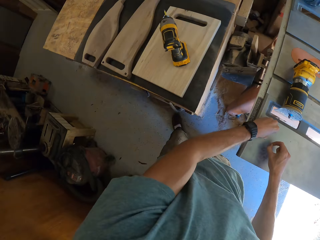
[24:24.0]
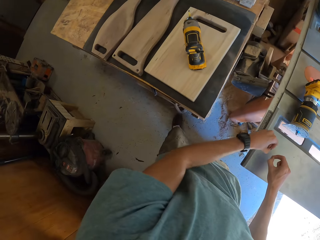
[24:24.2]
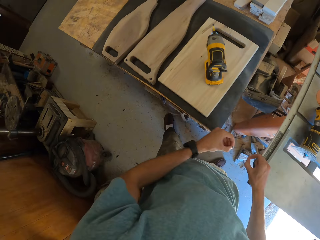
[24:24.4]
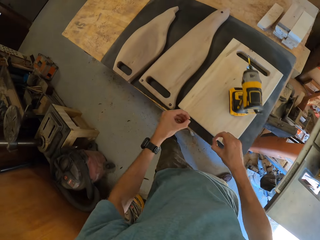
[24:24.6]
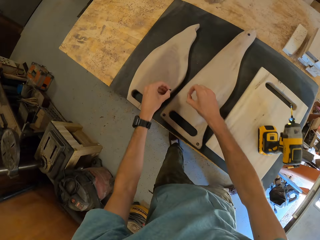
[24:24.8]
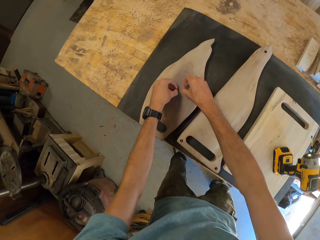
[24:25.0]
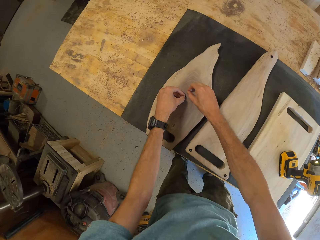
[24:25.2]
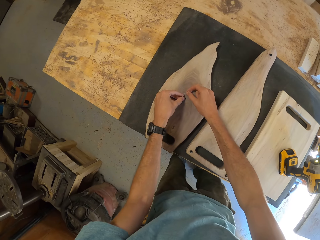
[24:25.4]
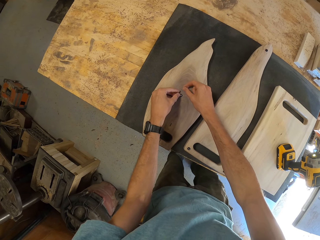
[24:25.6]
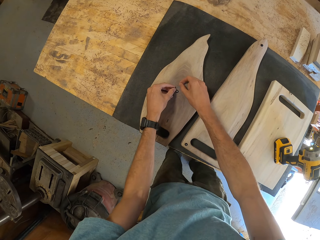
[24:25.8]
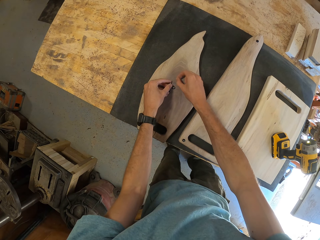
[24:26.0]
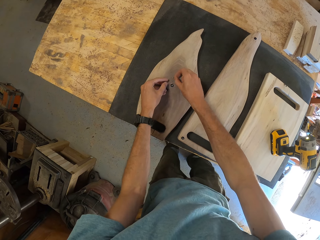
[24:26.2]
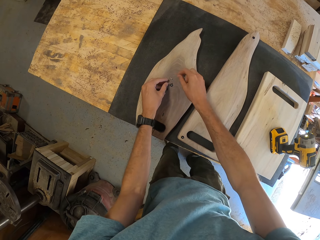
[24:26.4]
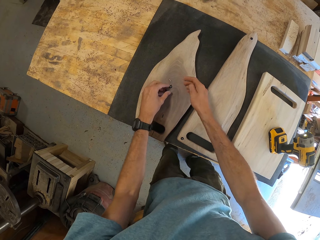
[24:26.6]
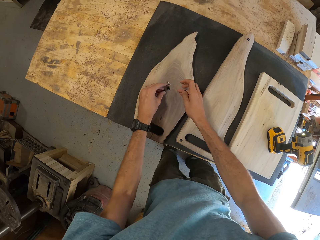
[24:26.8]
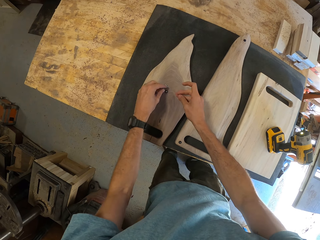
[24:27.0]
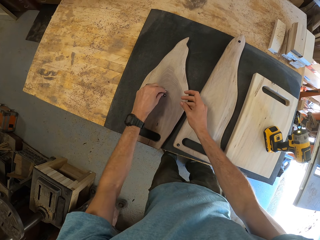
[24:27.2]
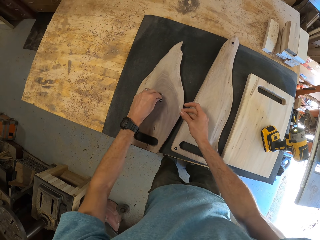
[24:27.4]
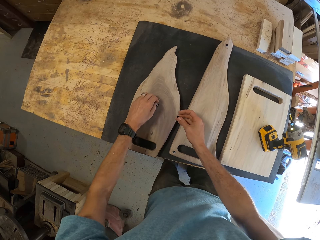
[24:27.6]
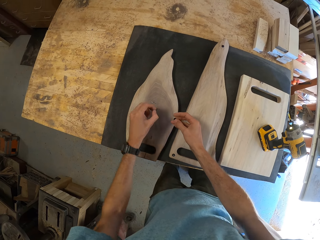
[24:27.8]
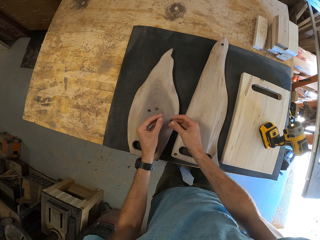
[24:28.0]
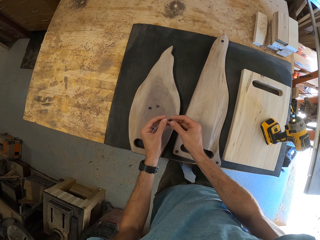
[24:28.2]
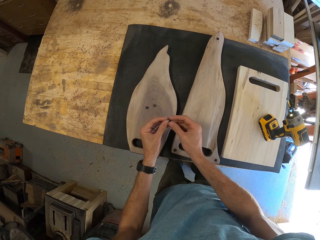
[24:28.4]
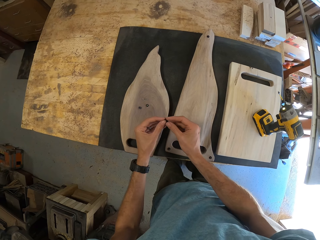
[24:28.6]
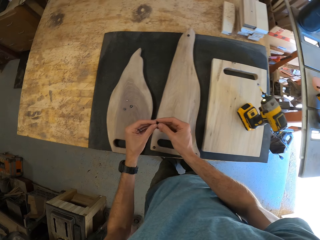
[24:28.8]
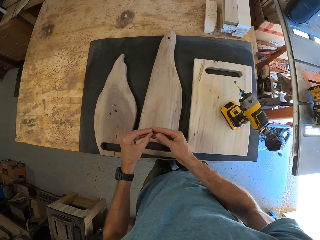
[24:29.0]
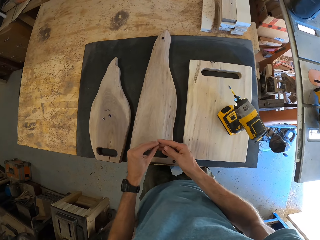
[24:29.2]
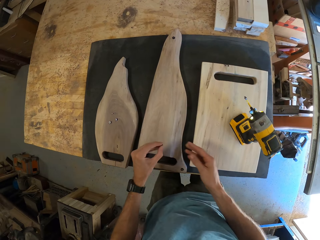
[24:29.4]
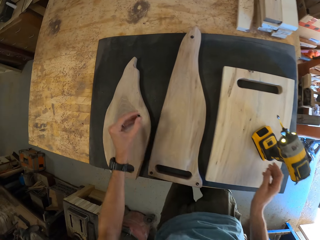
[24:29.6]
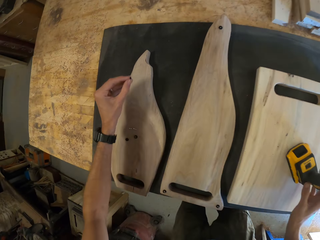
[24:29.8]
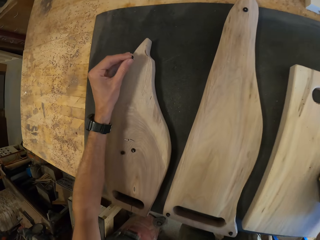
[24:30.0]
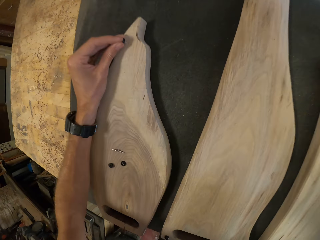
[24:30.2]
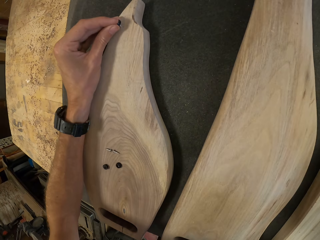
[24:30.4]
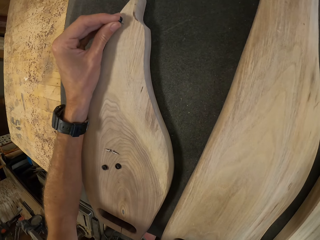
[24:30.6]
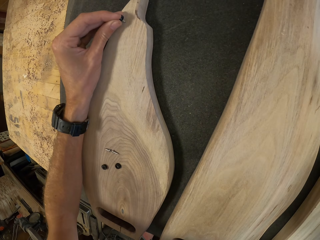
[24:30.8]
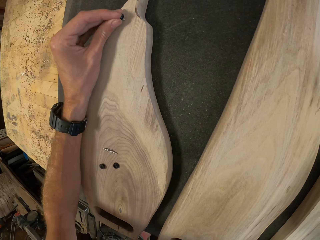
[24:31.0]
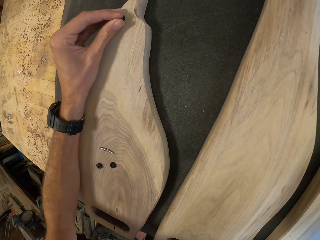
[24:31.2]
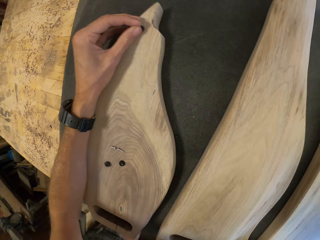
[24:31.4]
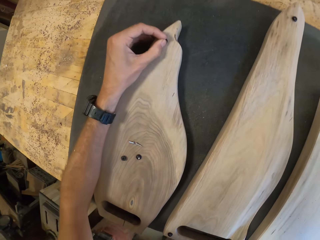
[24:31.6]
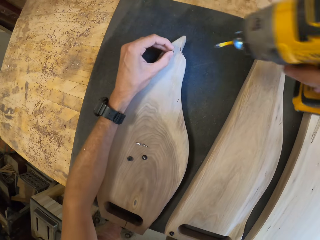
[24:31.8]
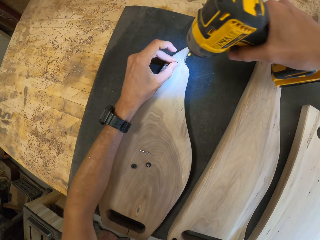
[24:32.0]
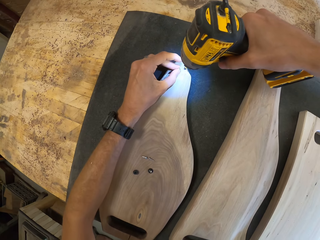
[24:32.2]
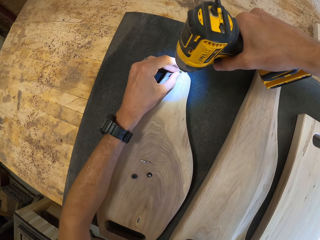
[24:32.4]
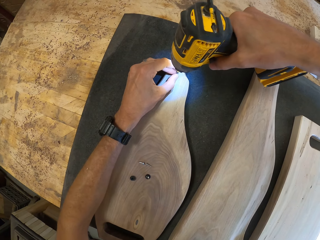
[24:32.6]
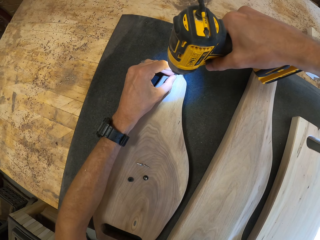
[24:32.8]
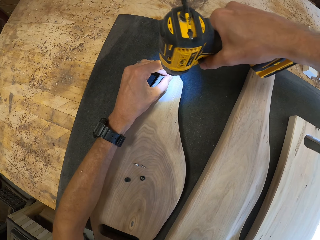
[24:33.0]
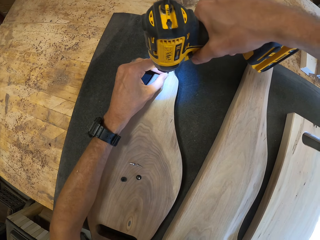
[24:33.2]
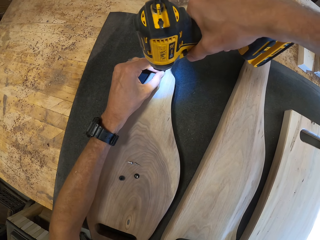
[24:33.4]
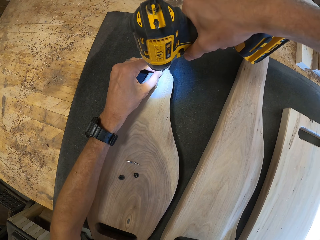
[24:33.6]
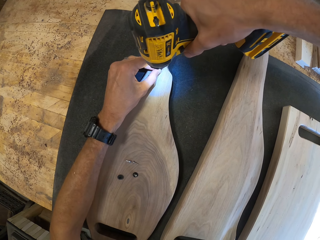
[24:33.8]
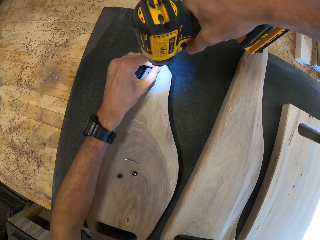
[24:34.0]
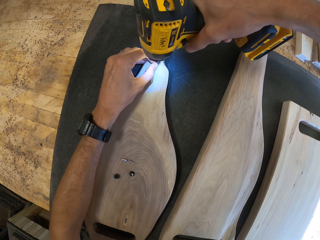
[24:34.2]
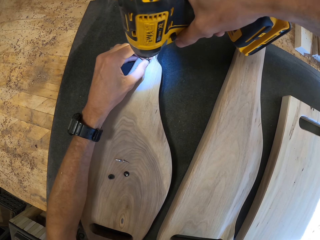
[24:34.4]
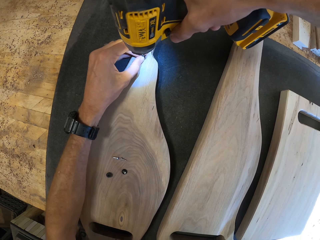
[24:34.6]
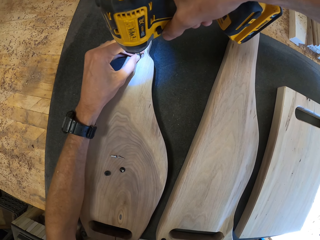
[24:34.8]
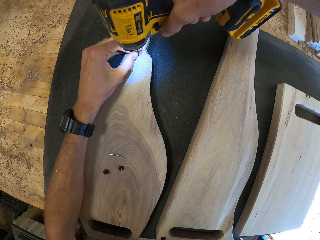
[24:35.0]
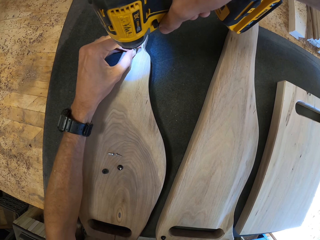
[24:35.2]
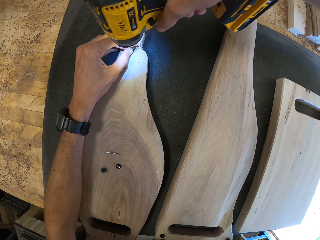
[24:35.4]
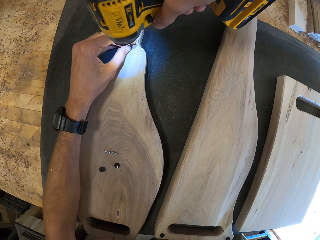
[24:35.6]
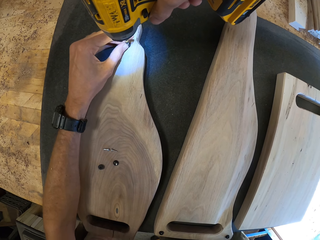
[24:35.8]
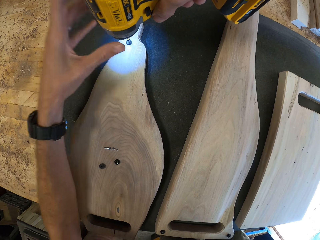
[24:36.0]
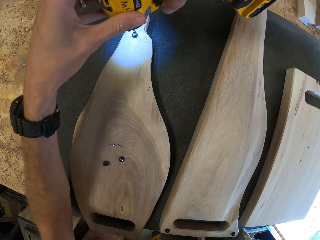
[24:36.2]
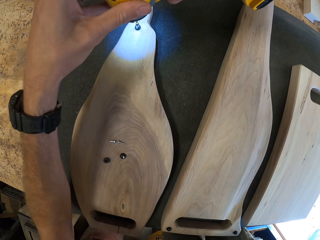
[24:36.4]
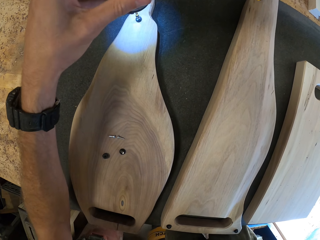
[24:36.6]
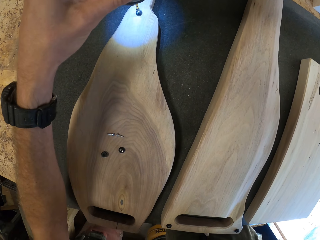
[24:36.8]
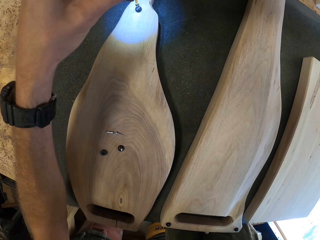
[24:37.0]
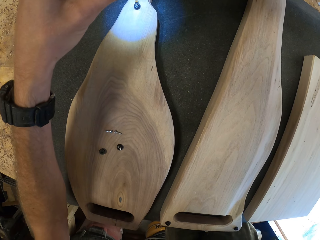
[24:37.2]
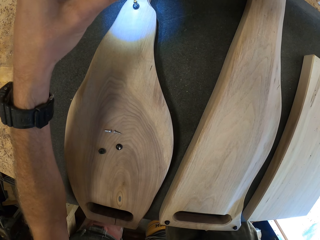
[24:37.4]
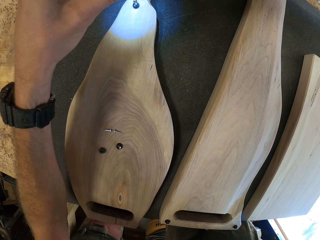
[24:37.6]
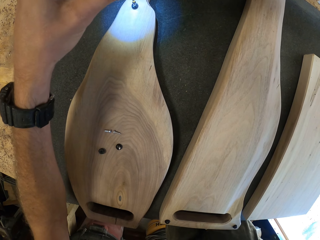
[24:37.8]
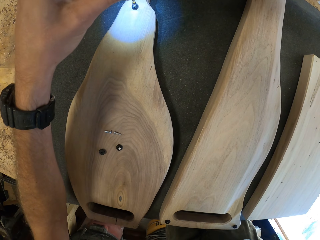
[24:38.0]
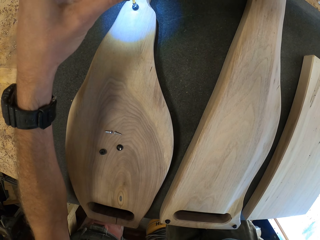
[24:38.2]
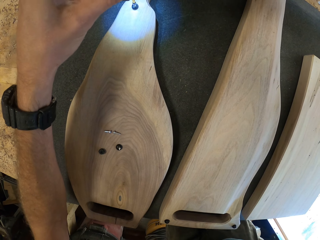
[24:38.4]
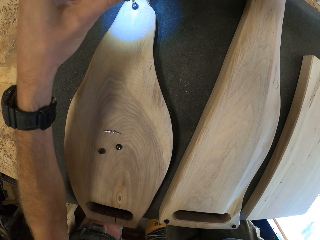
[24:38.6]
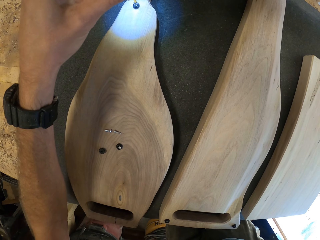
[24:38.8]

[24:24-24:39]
The camera wearer drops the screws and washers on the third piece of wood with both hands. He picks up a screw from the third piece of wood with his right hand. He picks up a washer from the third piece of wood with his left hand. He transfers the screw in his right hand to his left hand. He places the screw and washer in his left hand on the third piece of wood. He fastens the screw and washer into the third piece of wood with the hand drill in his right hand.

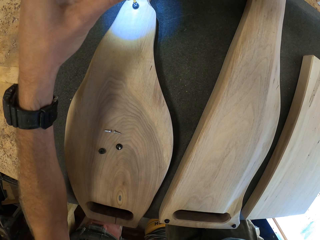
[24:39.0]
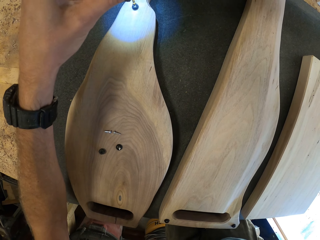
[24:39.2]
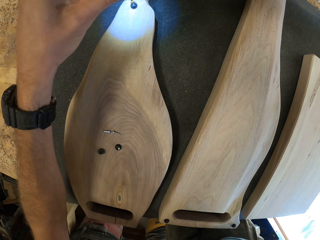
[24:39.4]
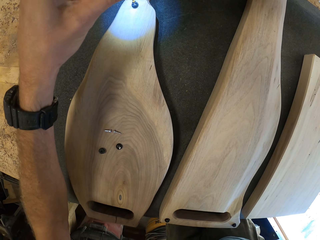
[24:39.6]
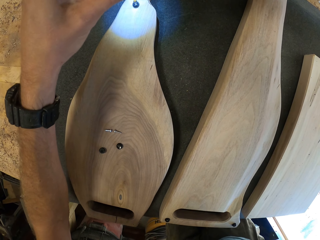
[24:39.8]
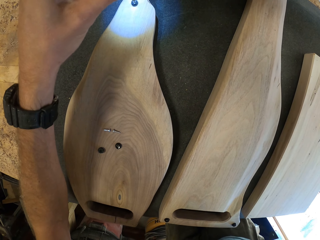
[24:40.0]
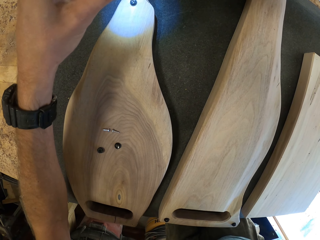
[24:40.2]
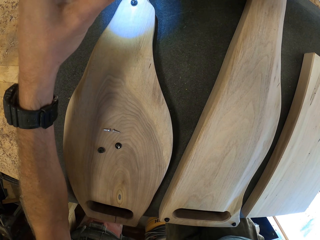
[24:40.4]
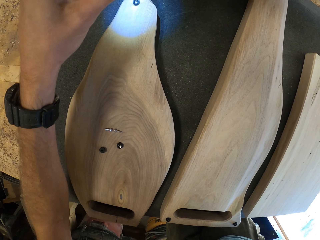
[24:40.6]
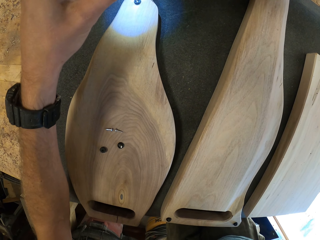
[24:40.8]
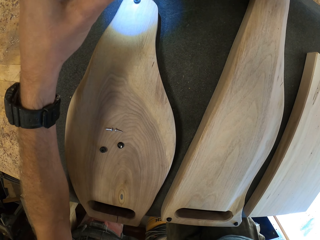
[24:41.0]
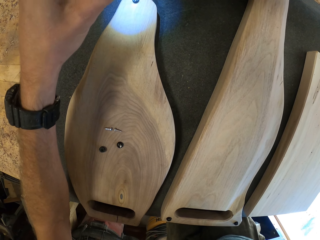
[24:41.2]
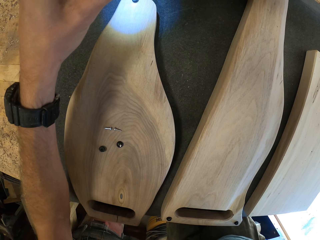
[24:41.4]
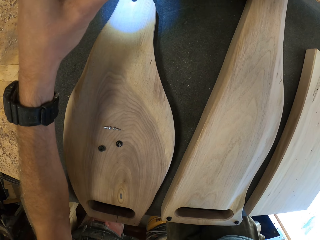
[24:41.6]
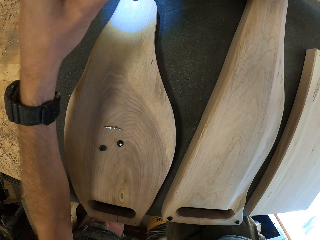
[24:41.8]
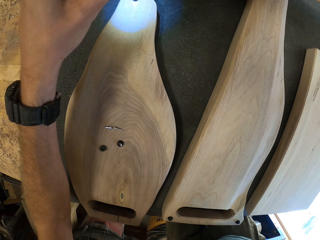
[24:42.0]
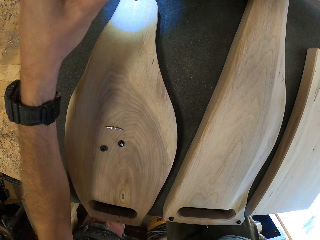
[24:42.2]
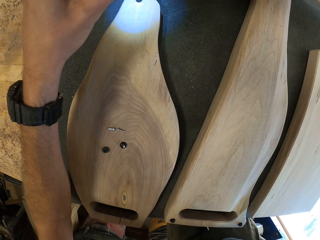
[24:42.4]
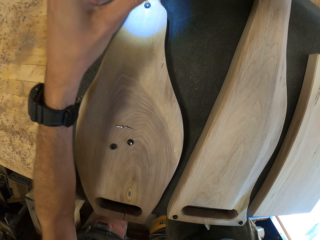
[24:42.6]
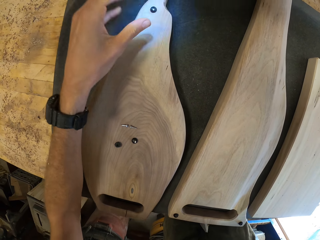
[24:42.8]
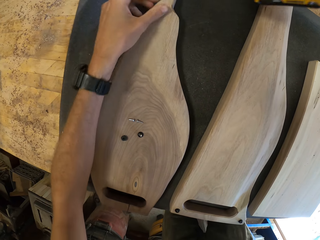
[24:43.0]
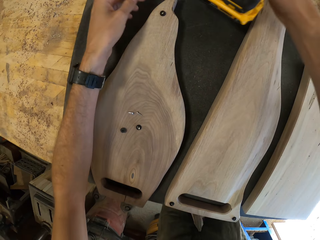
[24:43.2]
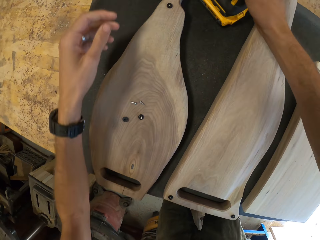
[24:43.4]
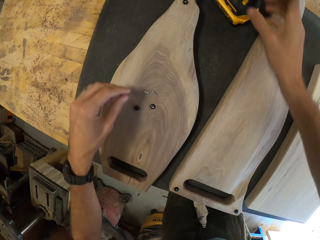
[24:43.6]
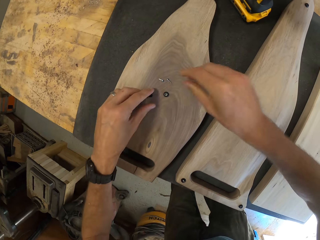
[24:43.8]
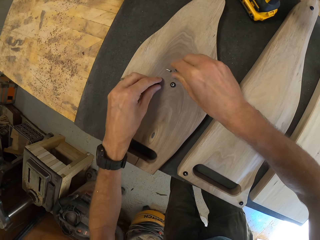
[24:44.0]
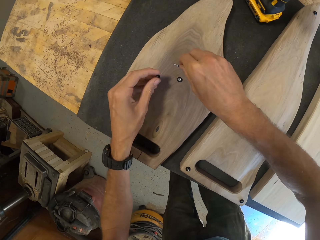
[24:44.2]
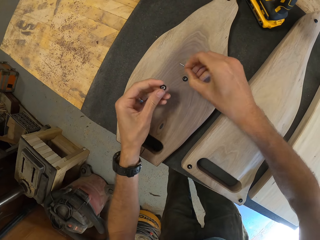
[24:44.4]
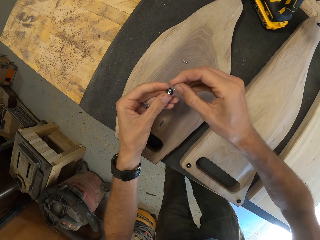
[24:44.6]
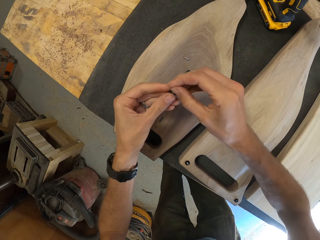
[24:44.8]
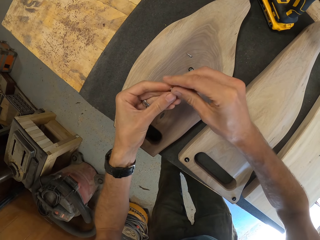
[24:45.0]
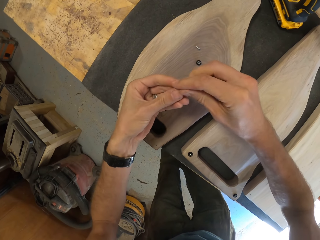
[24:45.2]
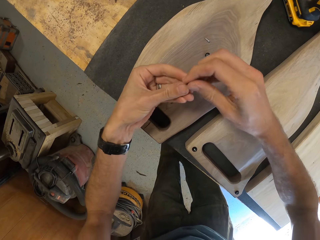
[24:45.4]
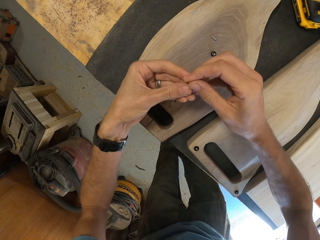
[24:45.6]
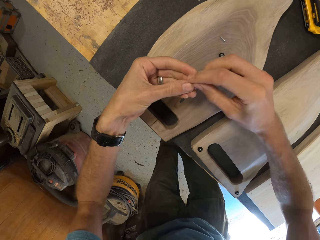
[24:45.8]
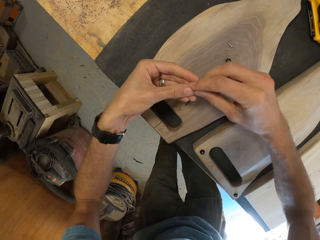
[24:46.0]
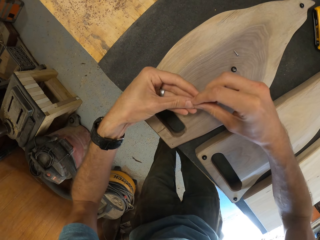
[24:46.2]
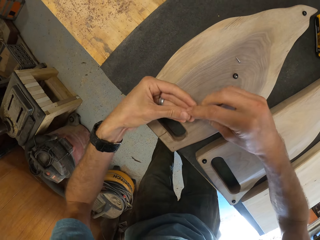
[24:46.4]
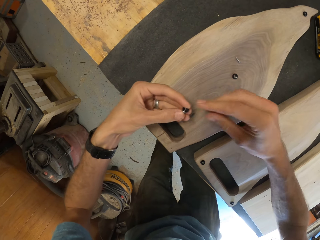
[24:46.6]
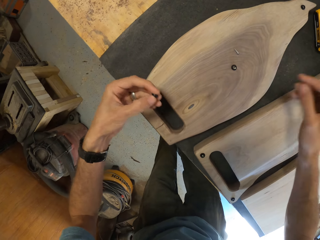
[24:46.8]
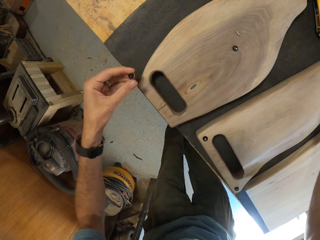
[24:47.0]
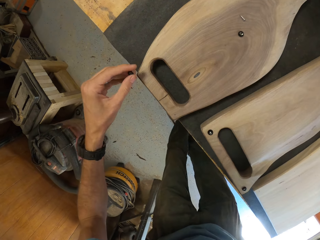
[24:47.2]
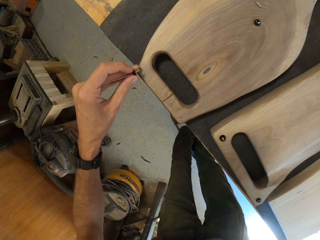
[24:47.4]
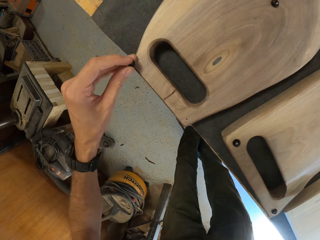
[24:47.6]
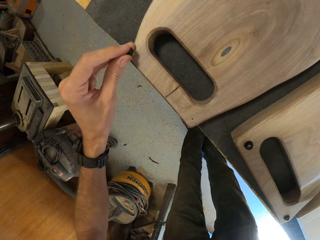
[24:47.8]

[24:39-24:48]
The camera wearer drops the hand drill on the table. He picks up a screw from the third piece of wood with his right hand. He picks up a washer from the third piece of wood with his left hand. He inserts the screw into the washer with both hands.
